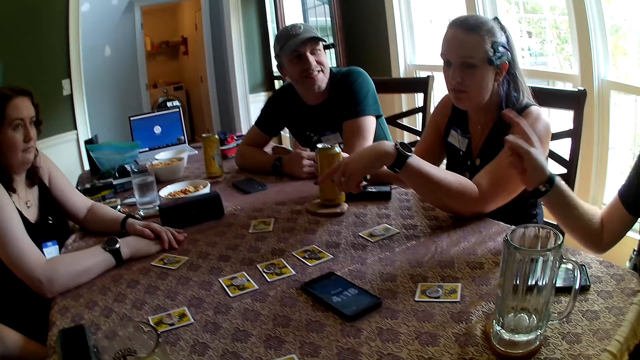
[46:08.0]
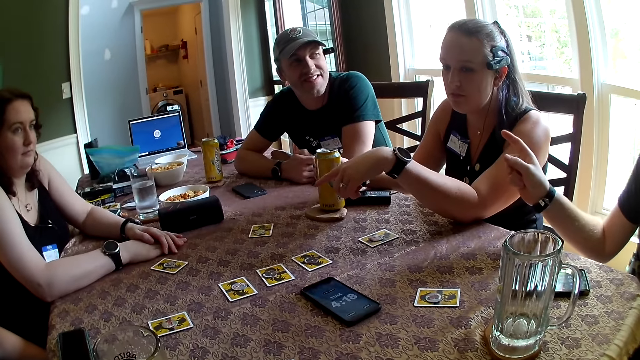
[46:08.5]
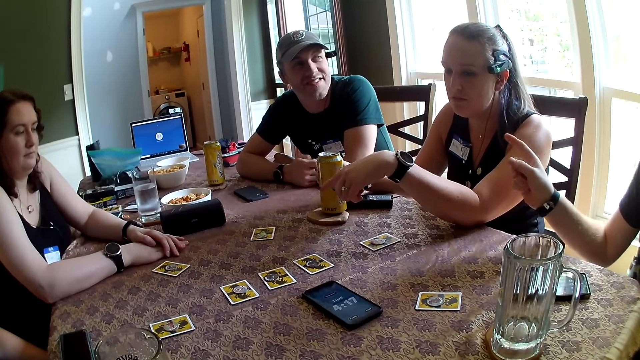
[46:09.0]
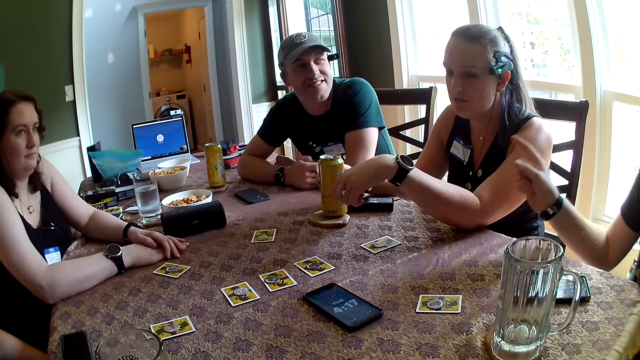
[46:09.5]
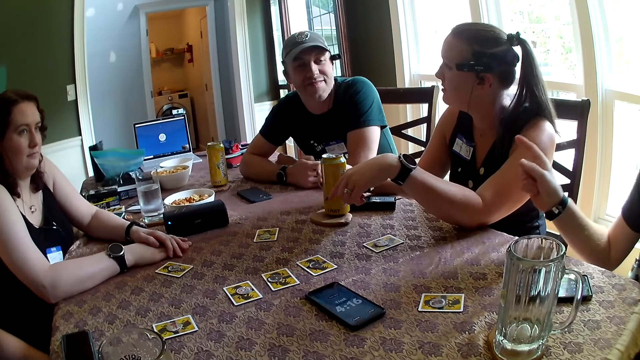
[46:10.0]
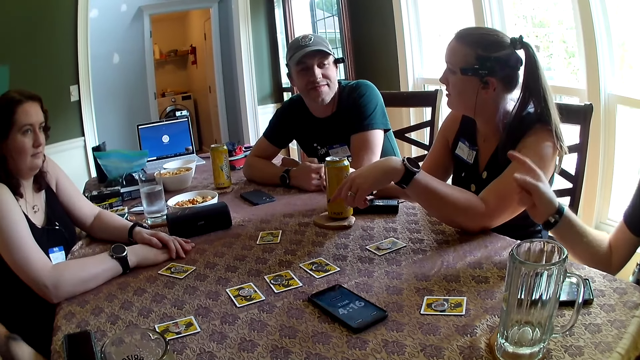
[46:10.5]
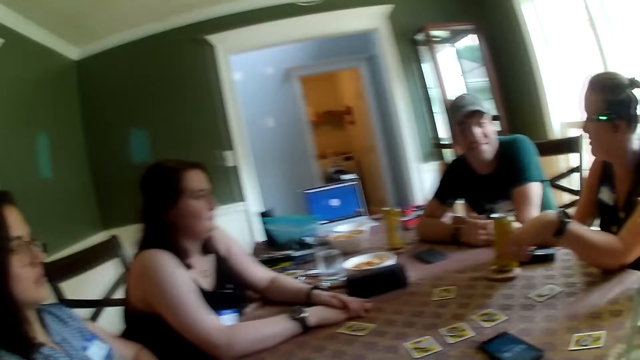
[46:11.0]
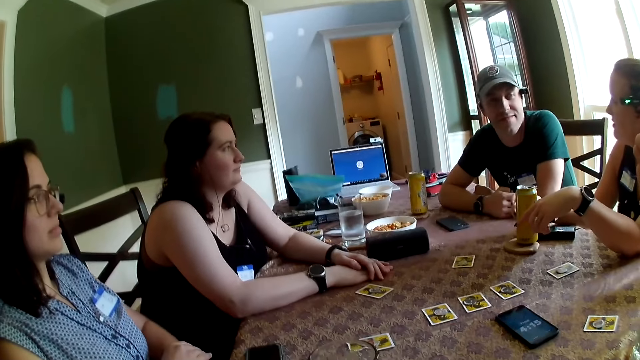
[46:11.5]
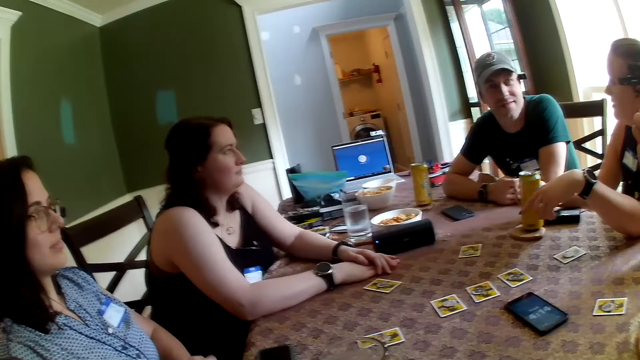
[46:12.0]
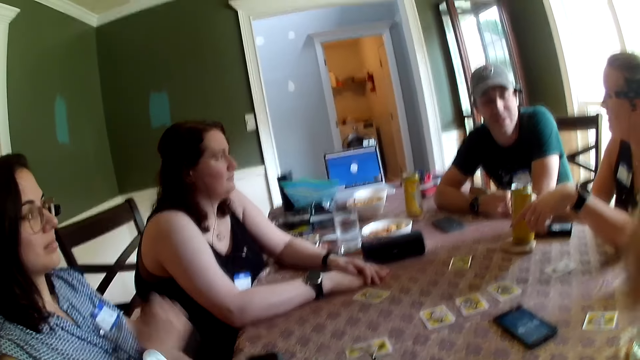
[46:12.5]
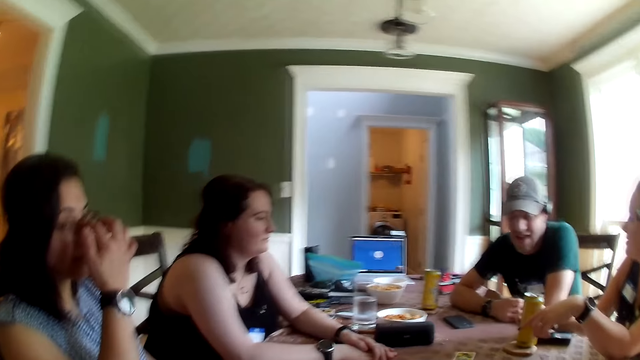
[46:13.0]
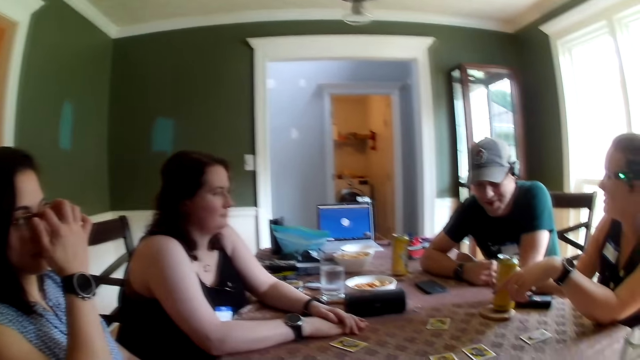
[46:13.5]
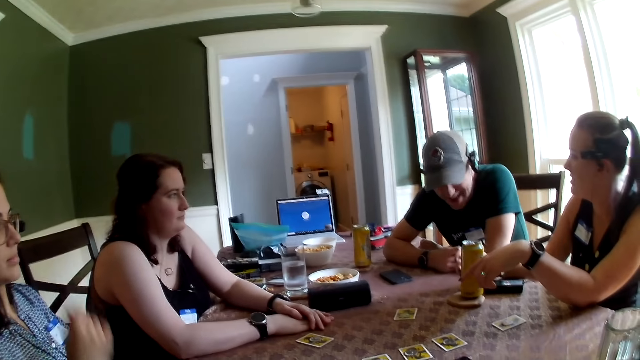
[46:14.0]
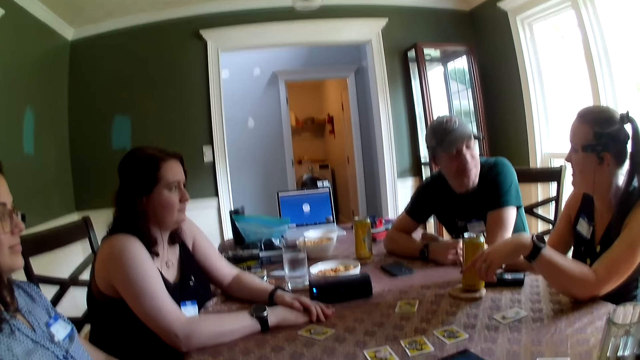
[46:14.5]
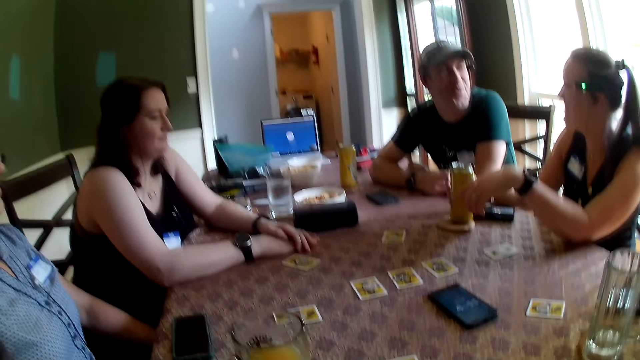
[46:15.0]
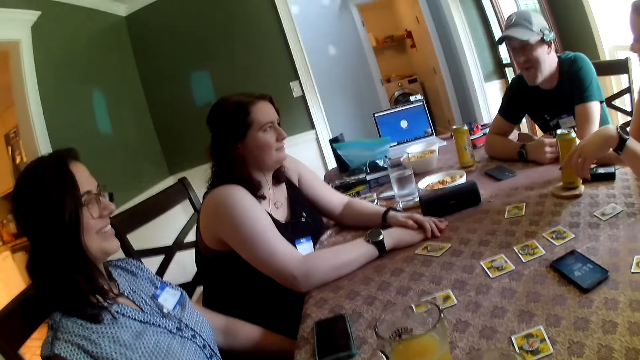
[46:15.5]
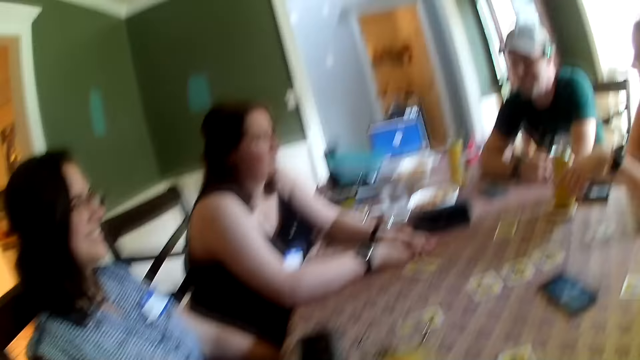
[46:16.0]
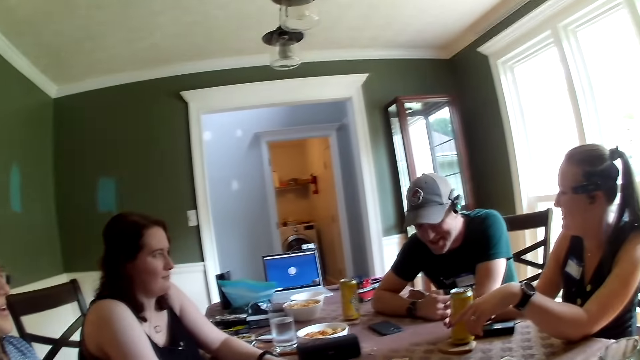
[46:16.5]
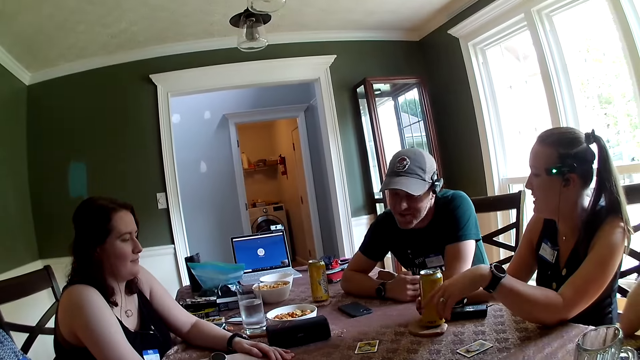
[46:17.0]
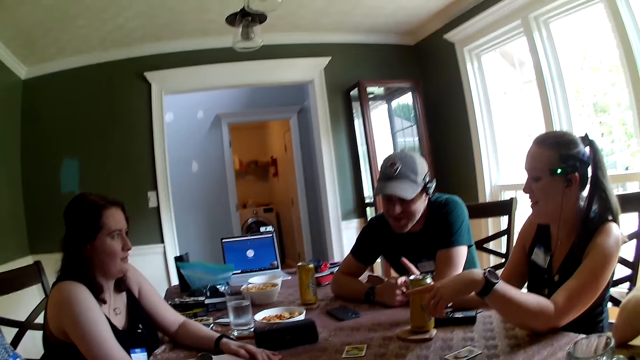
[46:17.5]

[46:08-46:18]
A woman adjusts a wrist watch on her left wrist with her right hand. The camera wearer talks to a man. The woman touches her nose with her right hand. The man talks with the group of people.

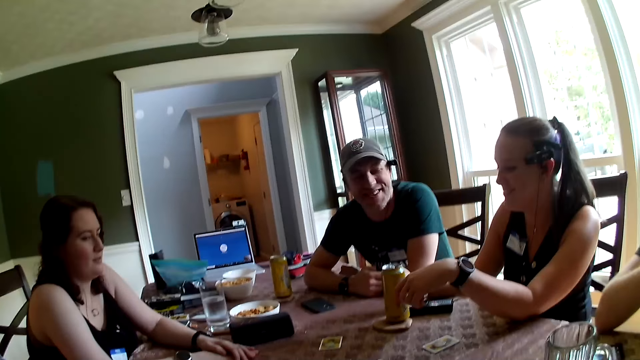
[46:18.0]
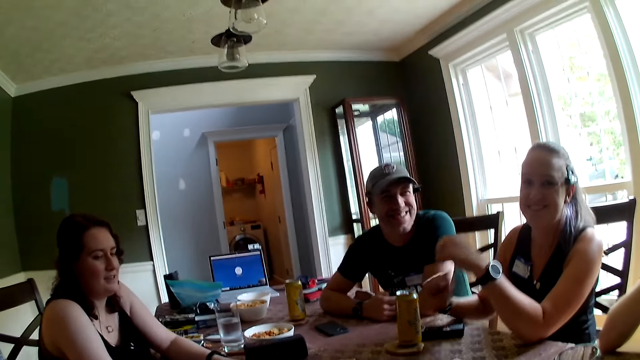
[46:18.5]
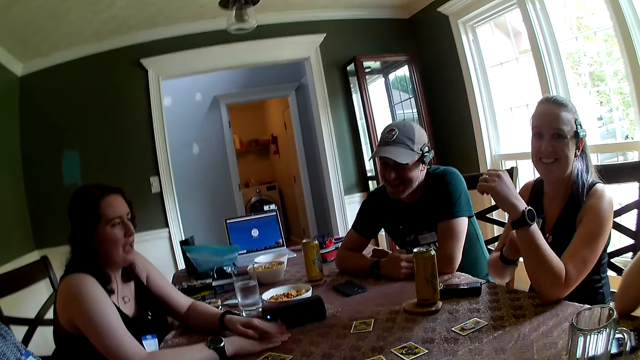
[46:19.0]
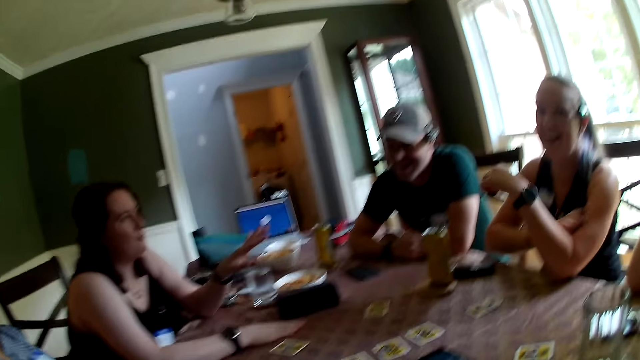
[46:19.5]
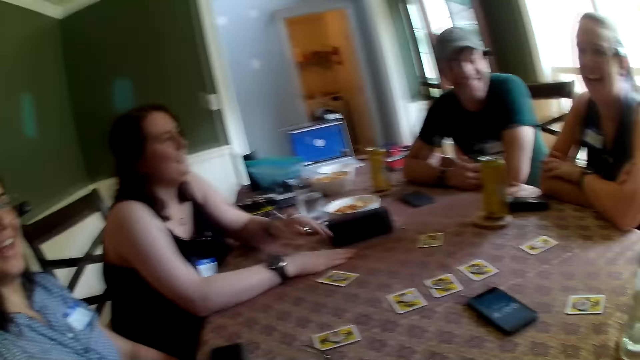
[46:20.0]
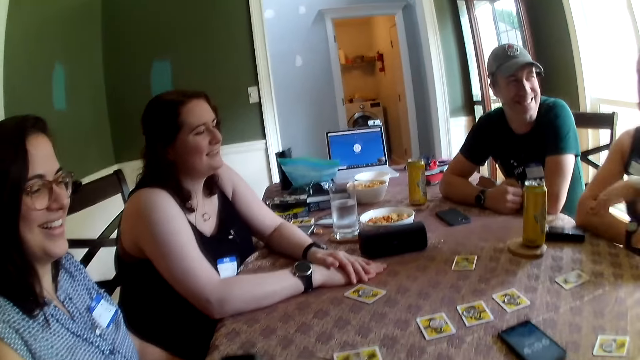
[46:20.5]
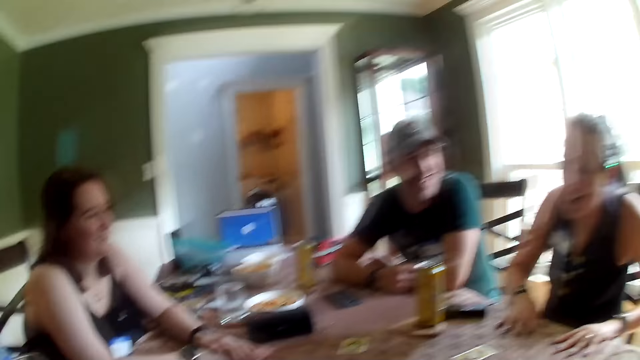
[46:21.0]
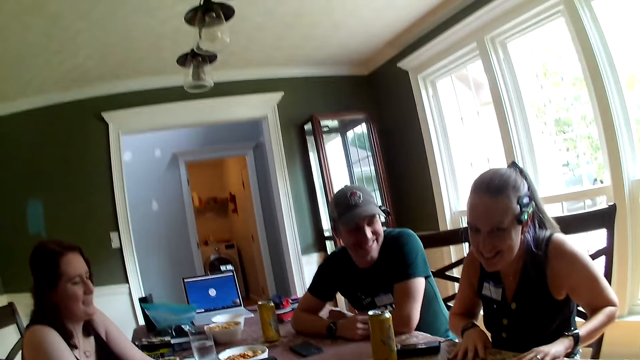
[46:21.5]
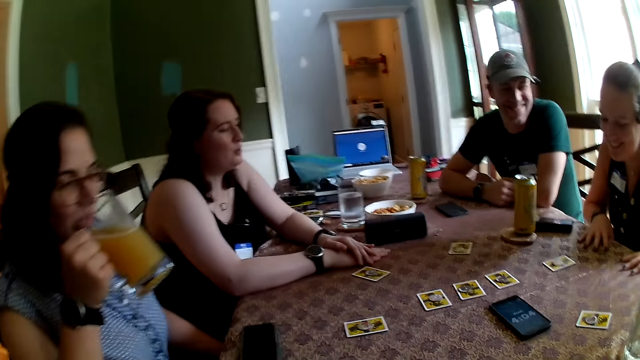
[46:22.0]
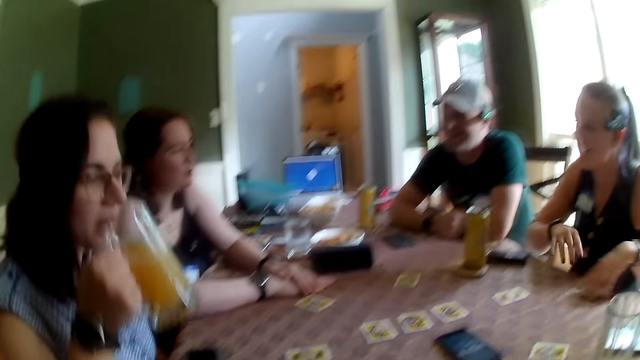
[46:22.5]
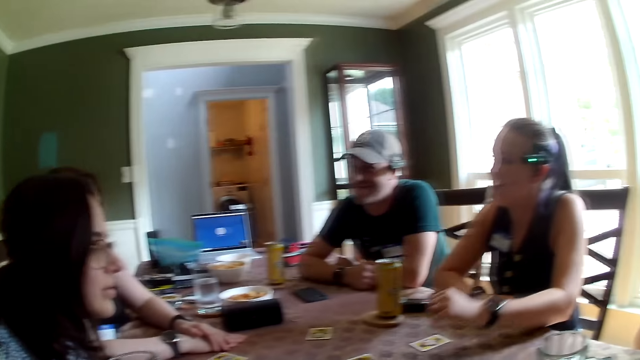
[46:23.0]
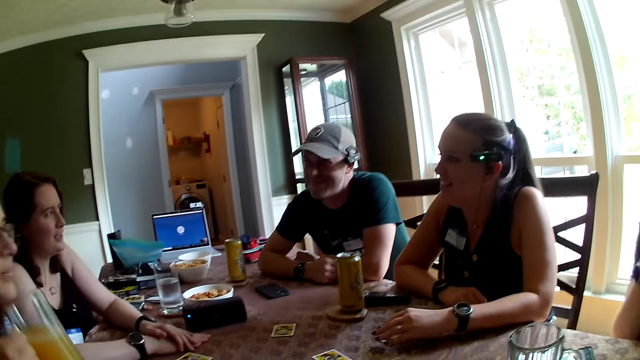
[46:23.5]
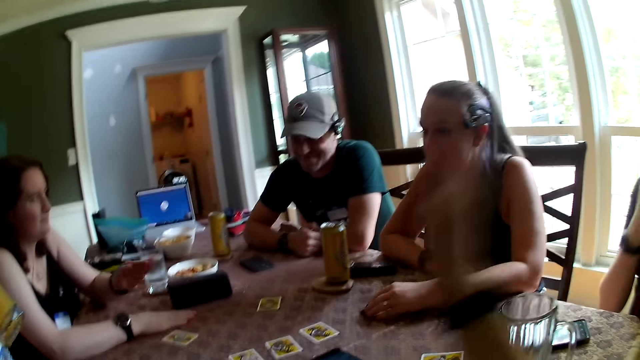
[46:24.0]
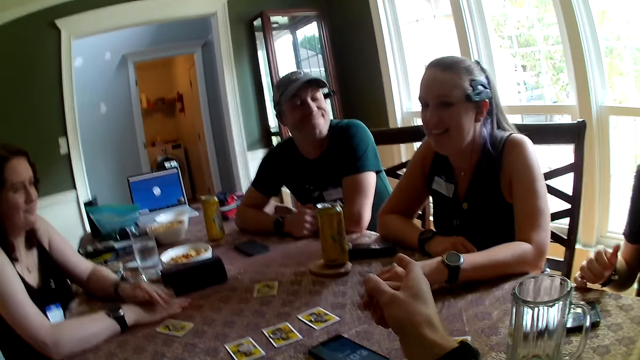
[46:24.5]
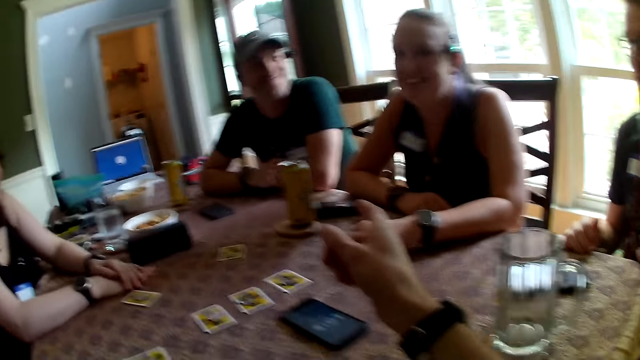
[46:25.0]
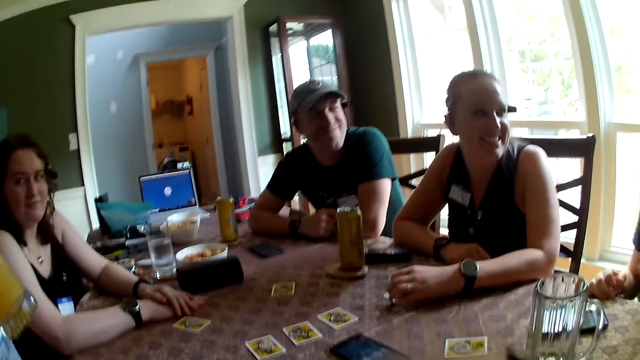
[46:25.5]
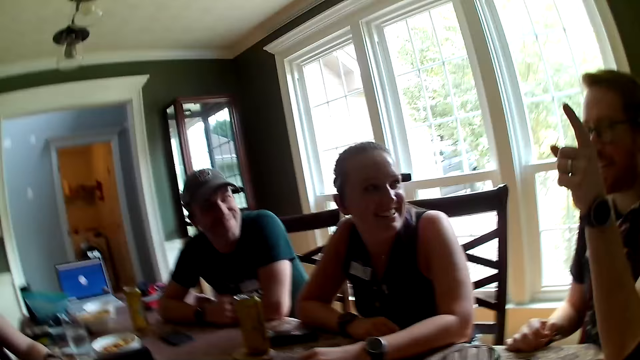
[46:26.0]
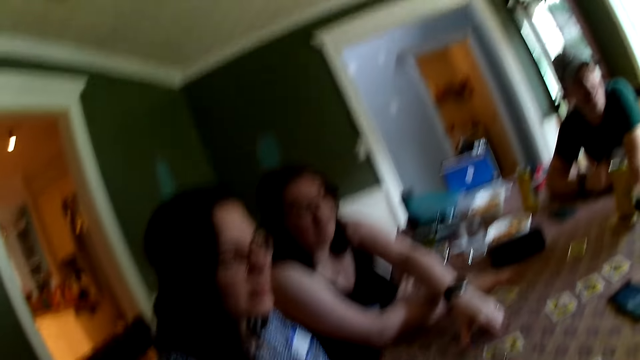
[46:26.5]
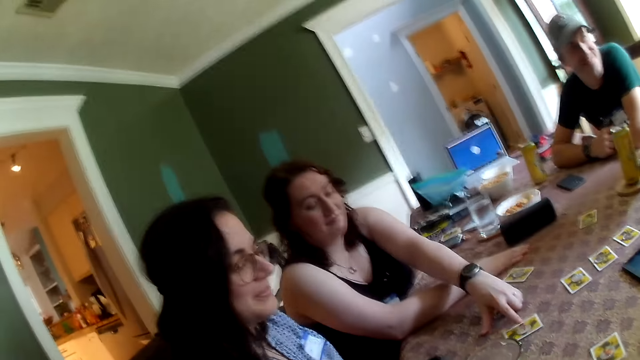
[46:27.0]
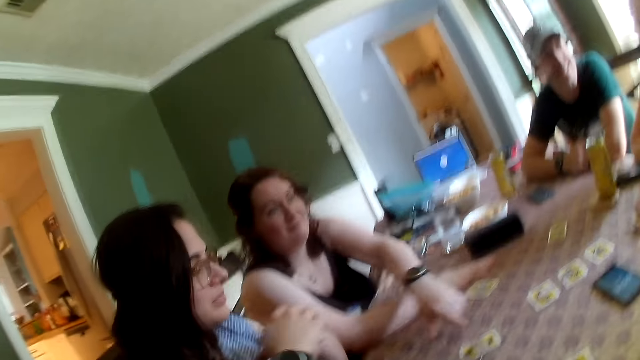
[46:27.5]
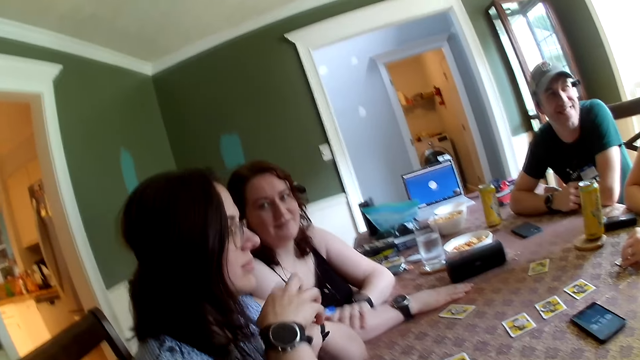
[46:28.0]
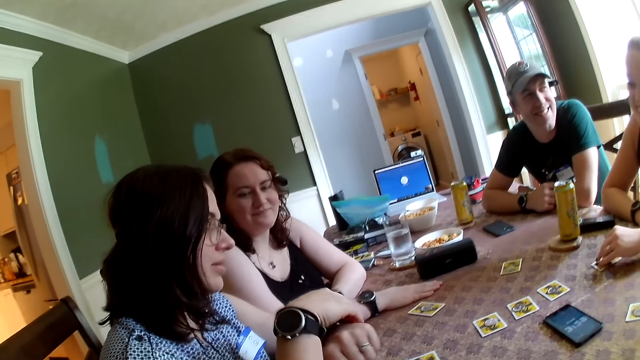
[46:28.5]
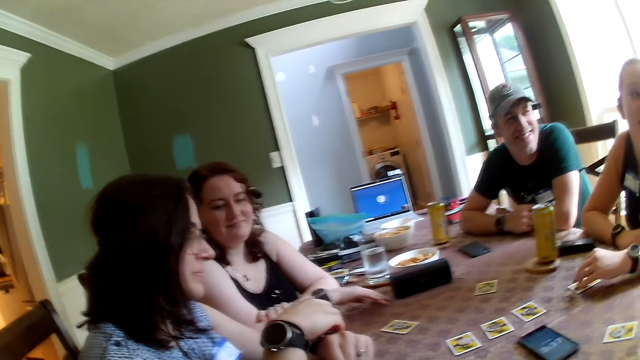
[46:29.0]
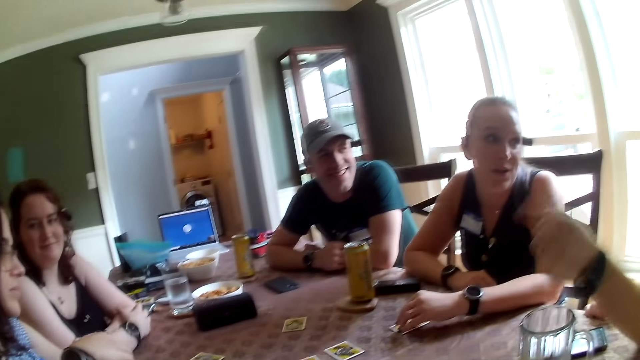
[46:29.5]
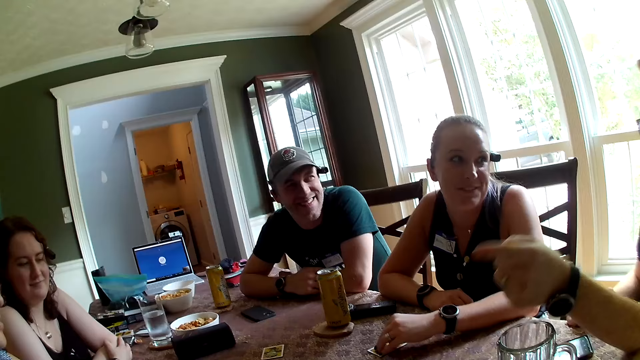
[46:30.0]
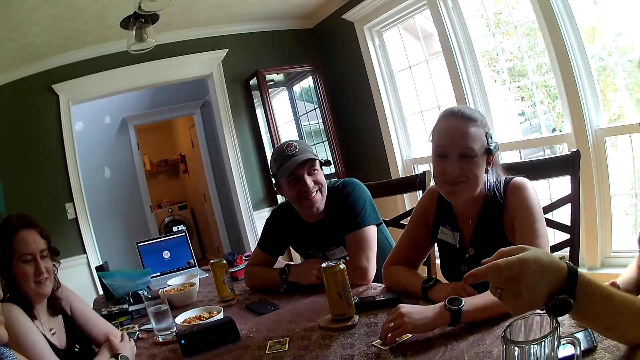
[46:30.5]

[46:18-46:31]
The camera wearer converses with the group of people. A man talks to another man. A woman folds her arms. A second woman places her left hand on her right hand on the dining table. A third woman picks a glass of juice from the dining table with her right hand. The first woman drops both hands on the dining table. The third woman drinks from the glass of juice with her right hand. The first woman drops her left hand on the dining table. The camera wearer talks to a man. The first woman places her left hand on a card on the dining table. The camera wearer points to the man with his right hand. Another man talks to the group of people. The second woman places her left hand on her right hand on the dining table. The second woman moves a card on the dining table with her left index finger. The third woman puts both hands together. The second woman drops her left hand on her right arm. The third woman adjusts the wrist watch on her left wrist with her right hand. The second woman touches her left arm with her right hand. The other man points to the third woman with his left hand.
